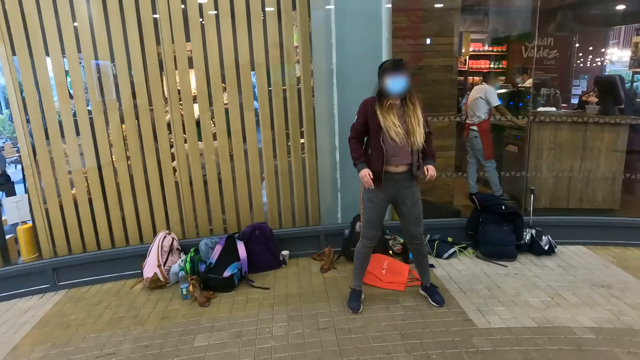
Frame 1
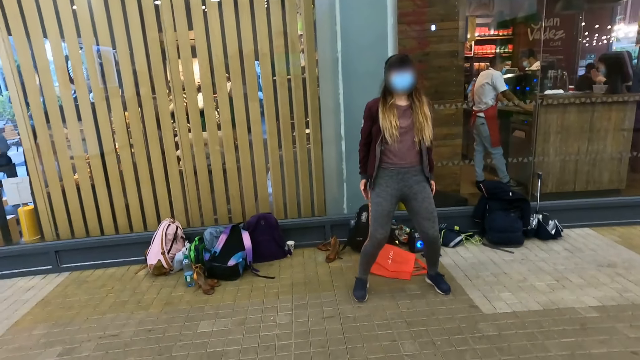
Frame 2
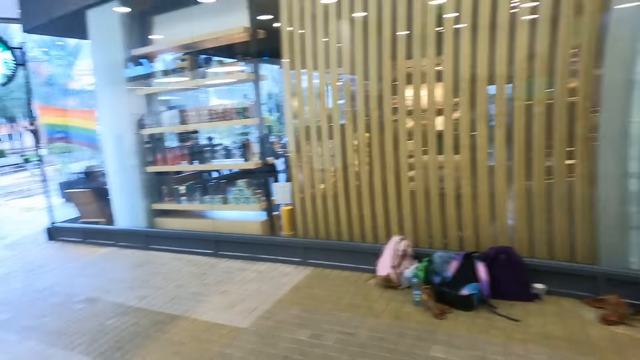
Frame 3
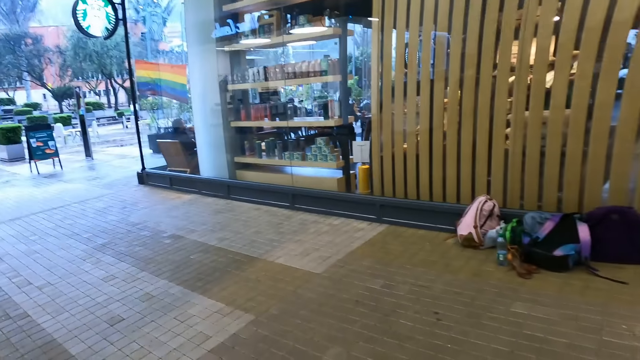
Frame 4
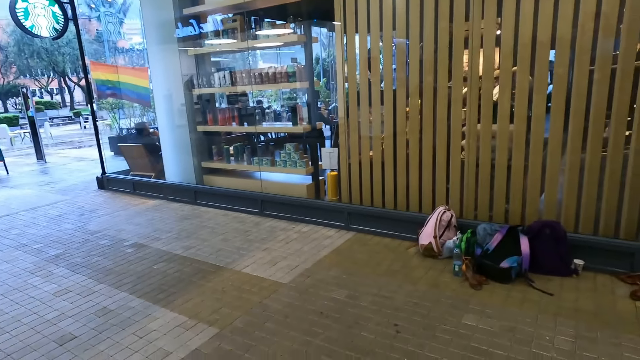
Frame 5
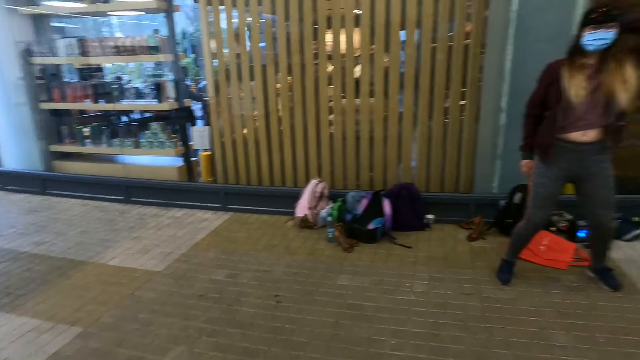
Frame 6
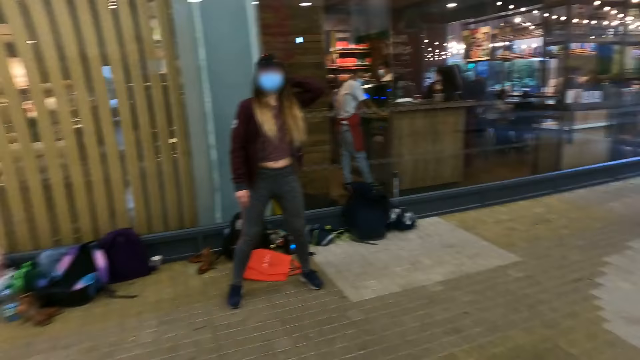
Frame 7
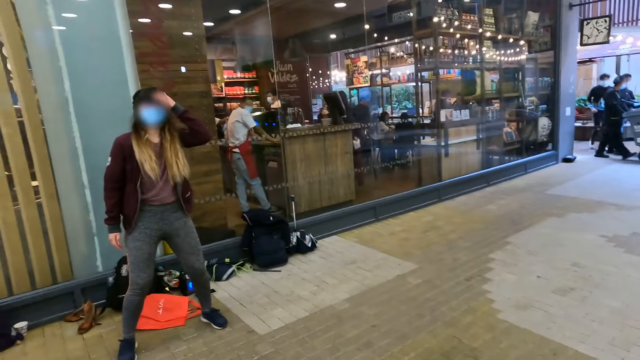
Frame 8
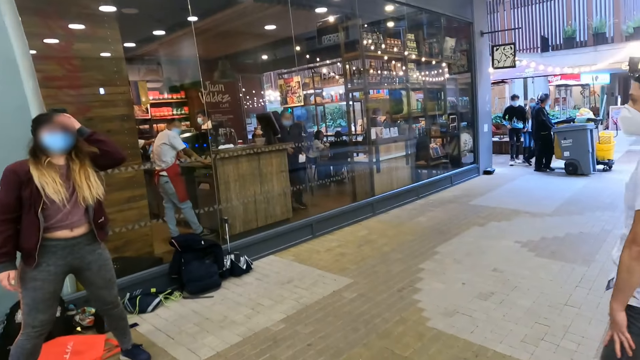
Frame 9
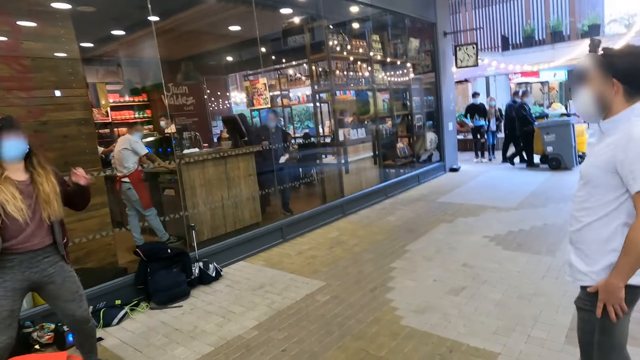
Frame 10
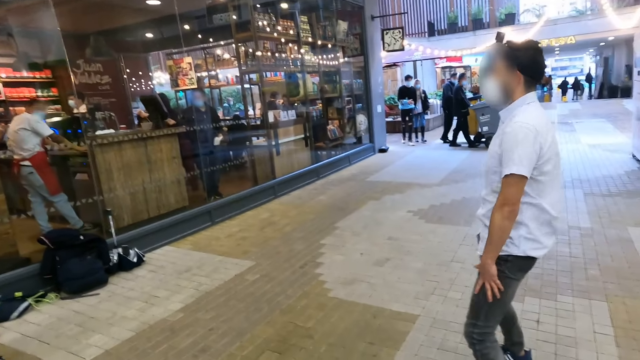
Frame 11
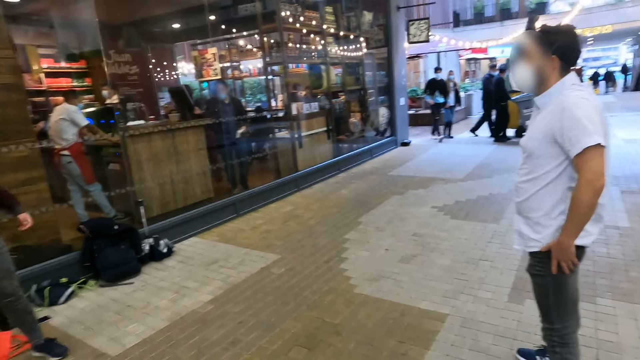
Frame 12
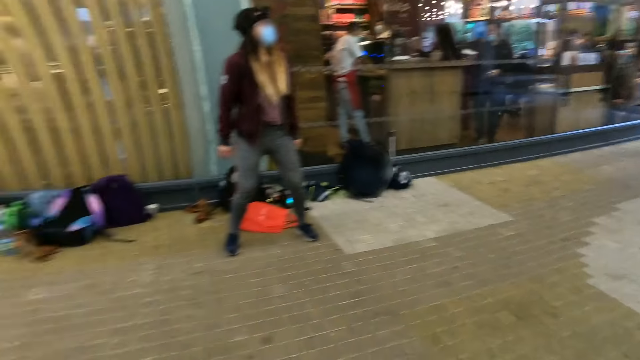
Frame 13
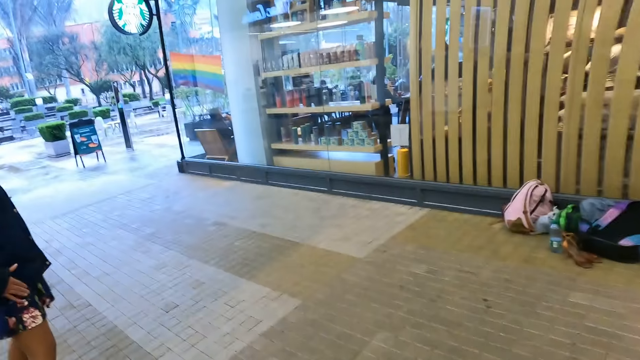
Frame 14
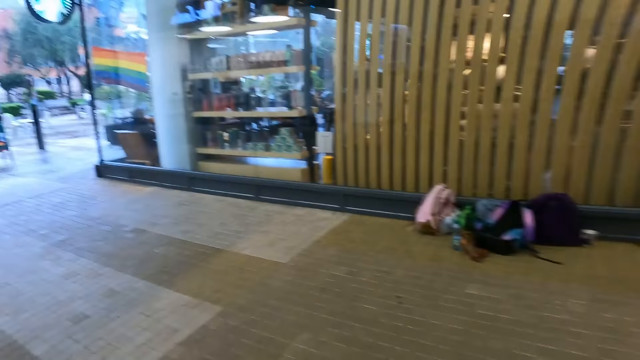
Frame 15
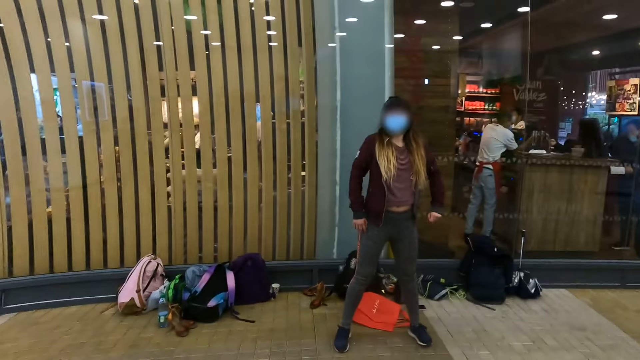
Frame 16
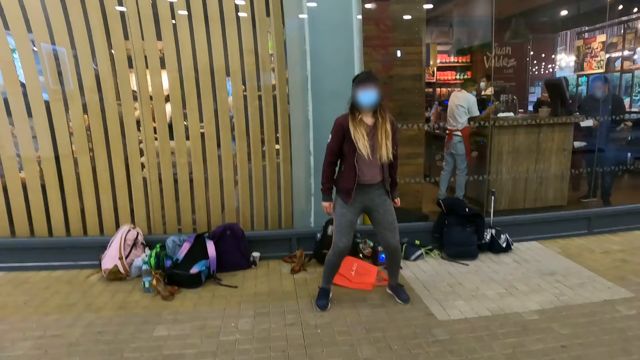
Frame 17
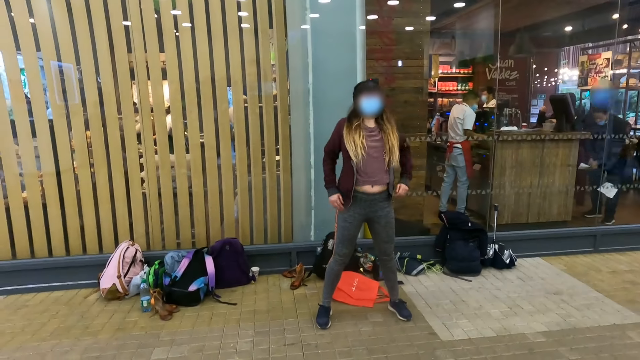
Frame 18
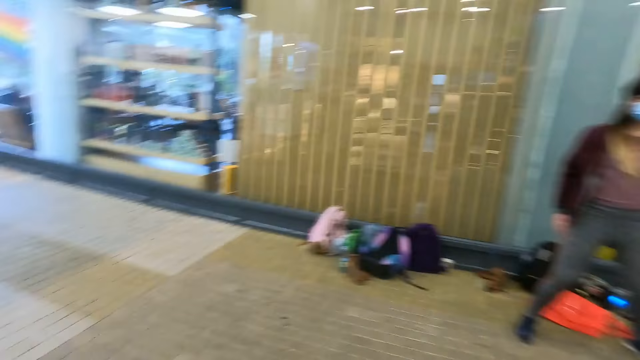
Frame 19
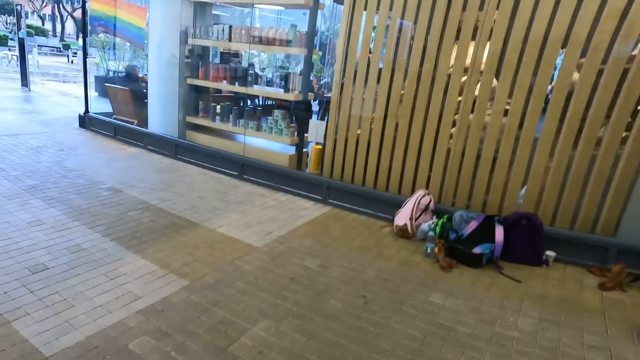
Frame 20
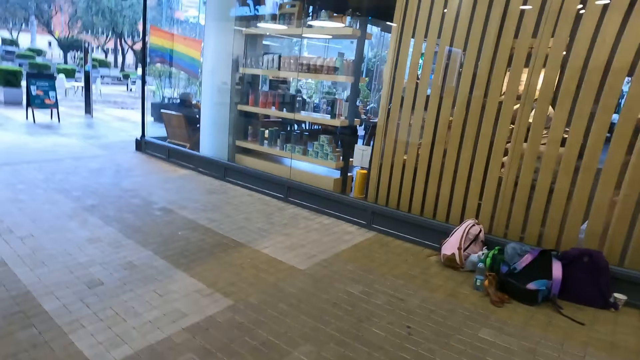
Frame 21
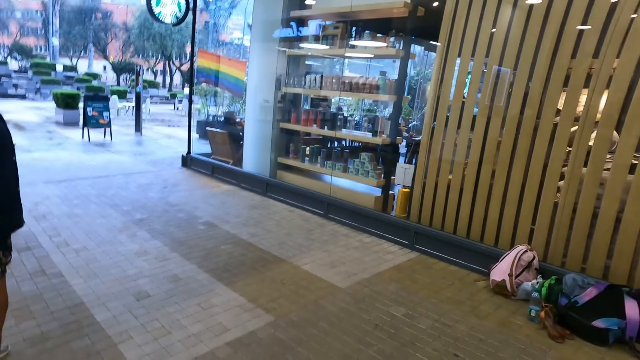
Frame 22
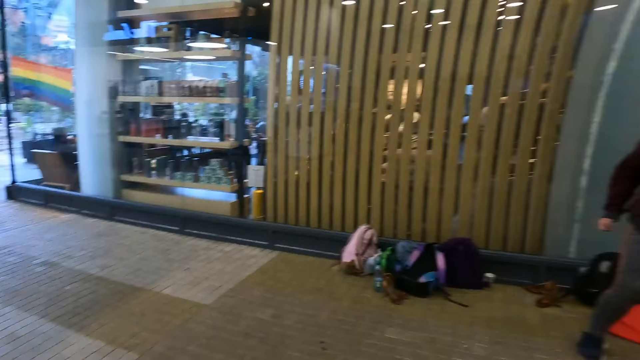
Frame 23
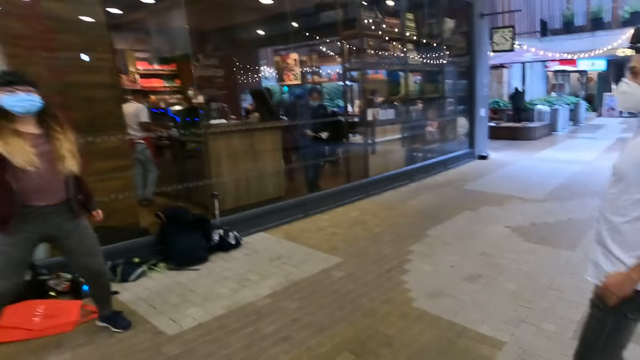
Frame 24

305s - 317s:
A woman moves her body. The camera wearer follows the practice from a lady. They look around. The woman moves the left hand. A man moves his body. The camera wearer looks around. The woman moves her body. The camera wearer looks around.

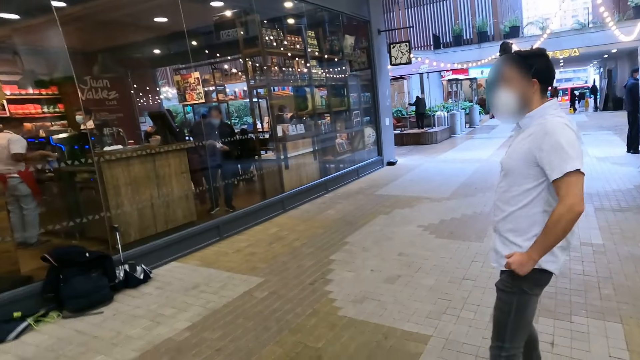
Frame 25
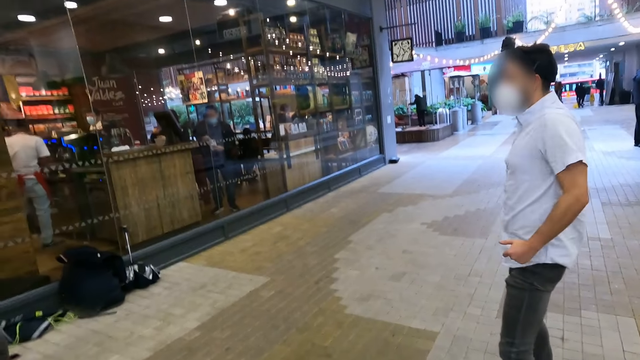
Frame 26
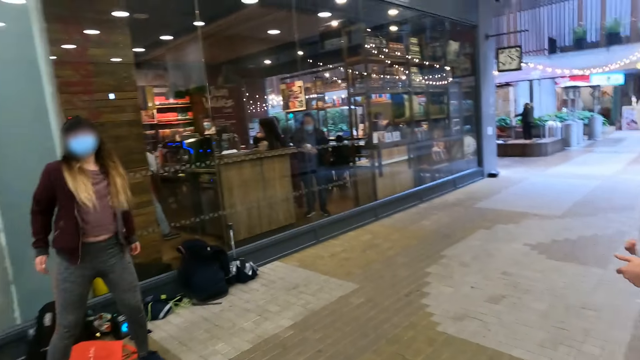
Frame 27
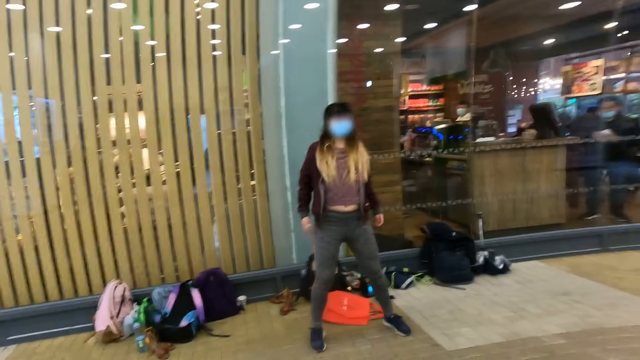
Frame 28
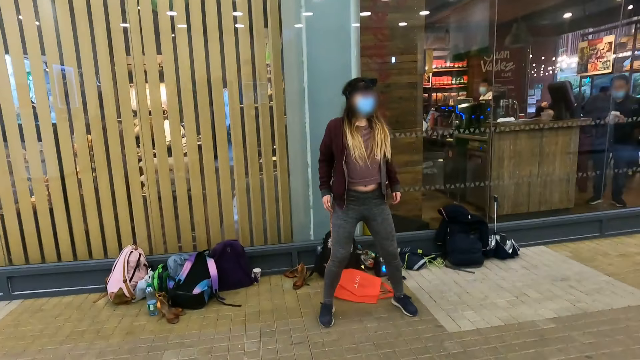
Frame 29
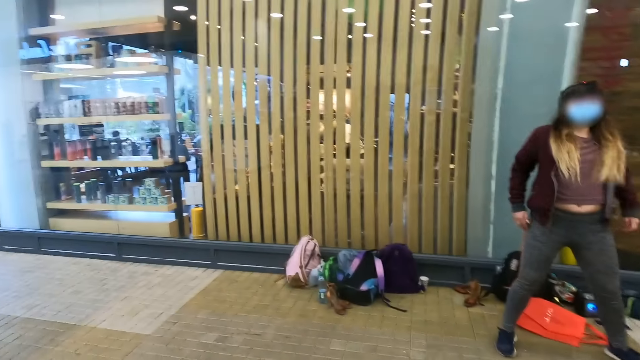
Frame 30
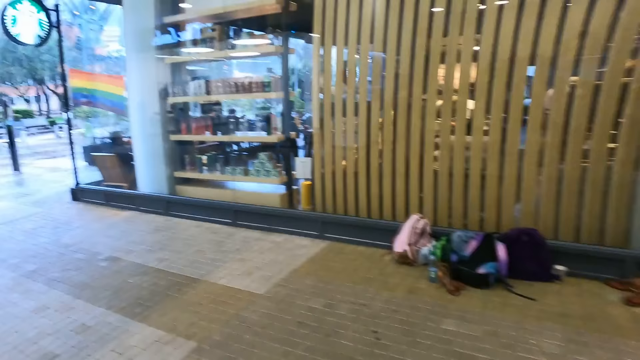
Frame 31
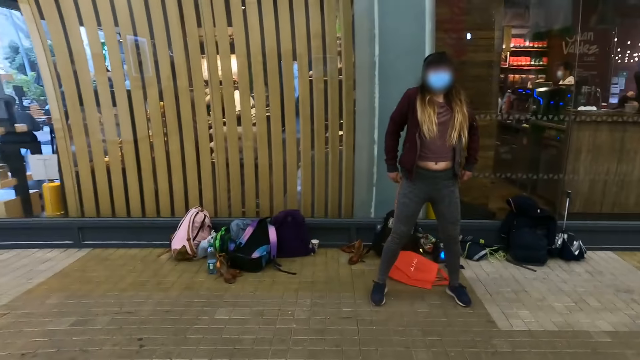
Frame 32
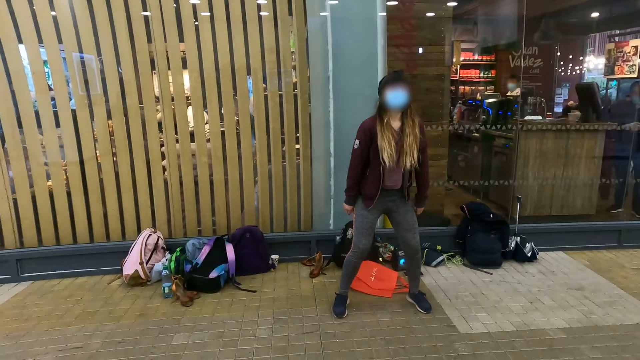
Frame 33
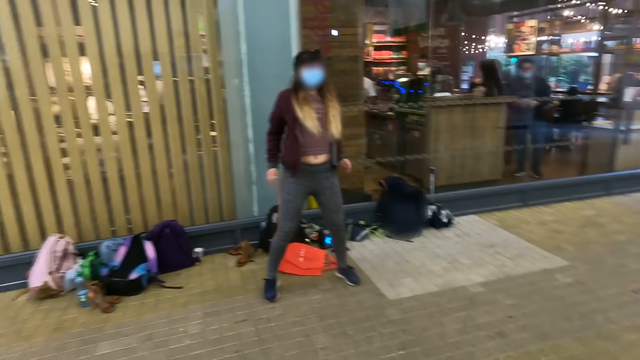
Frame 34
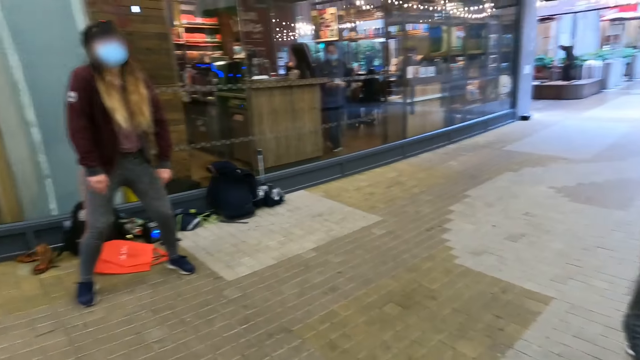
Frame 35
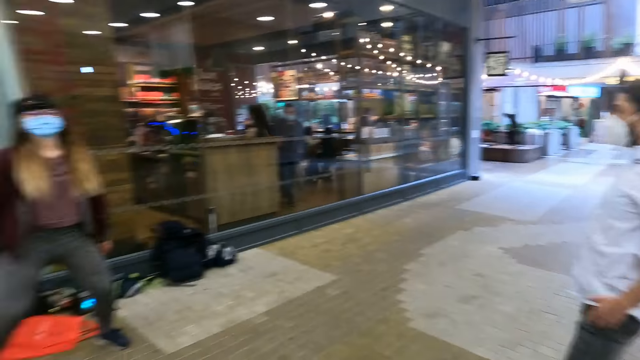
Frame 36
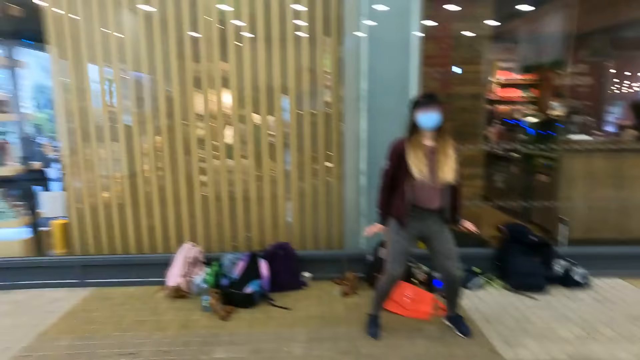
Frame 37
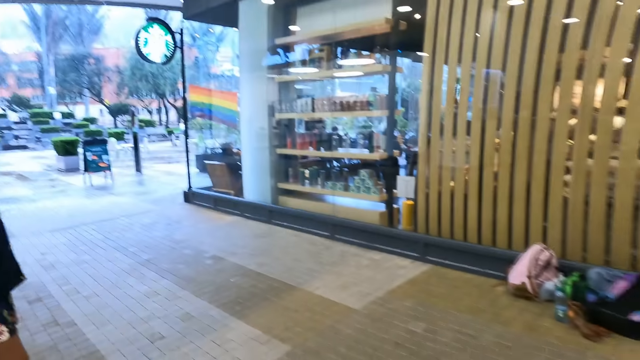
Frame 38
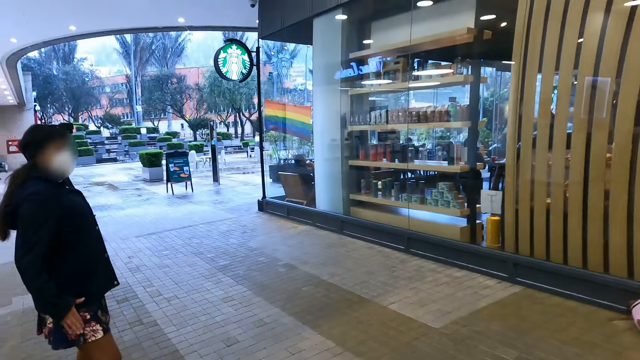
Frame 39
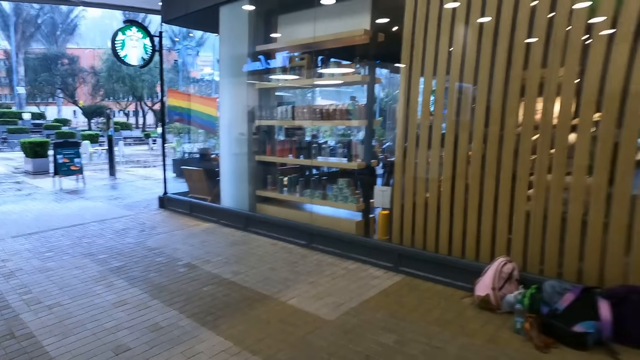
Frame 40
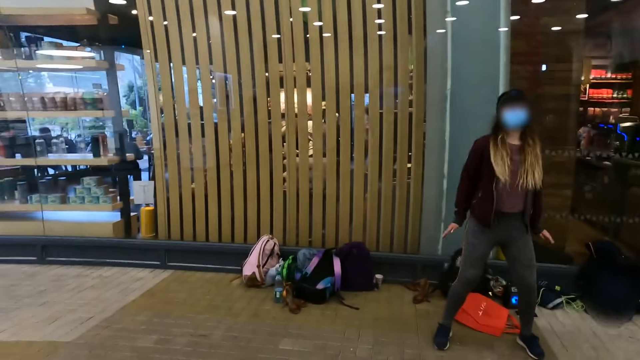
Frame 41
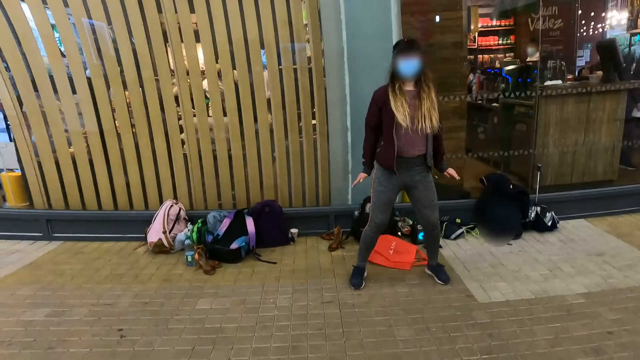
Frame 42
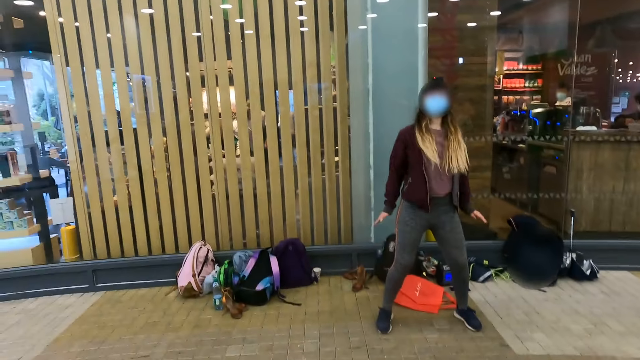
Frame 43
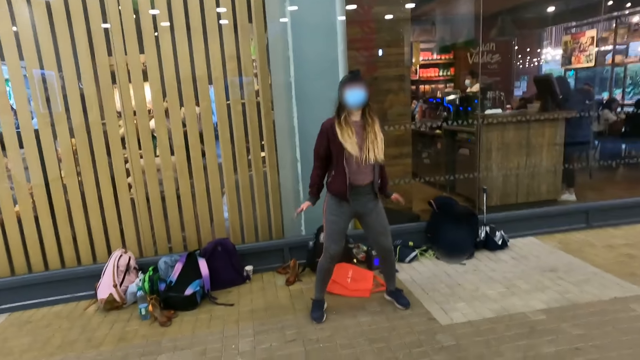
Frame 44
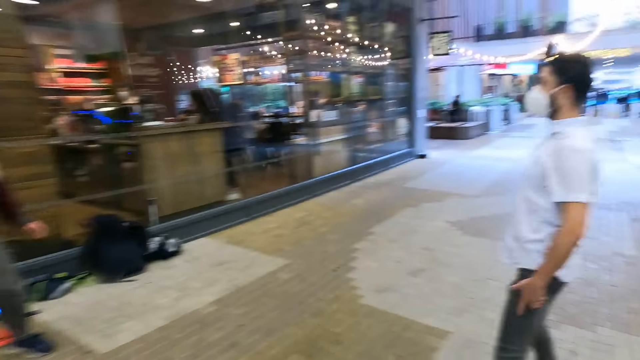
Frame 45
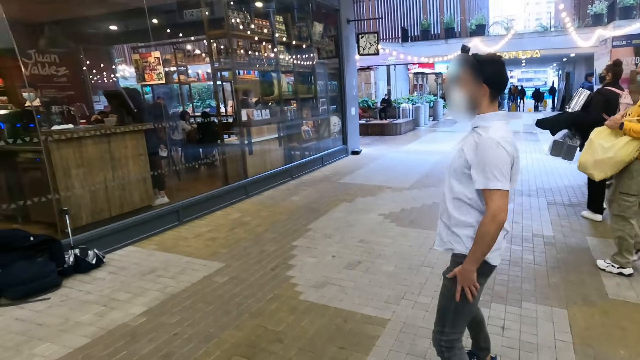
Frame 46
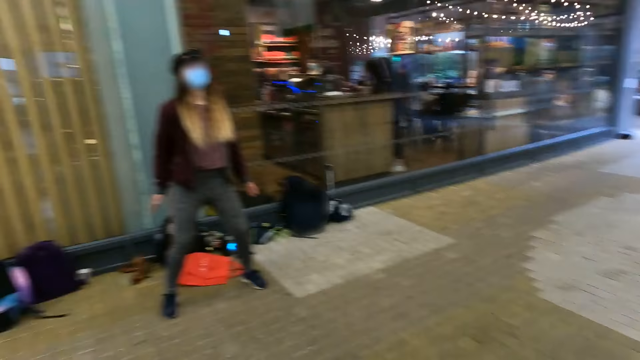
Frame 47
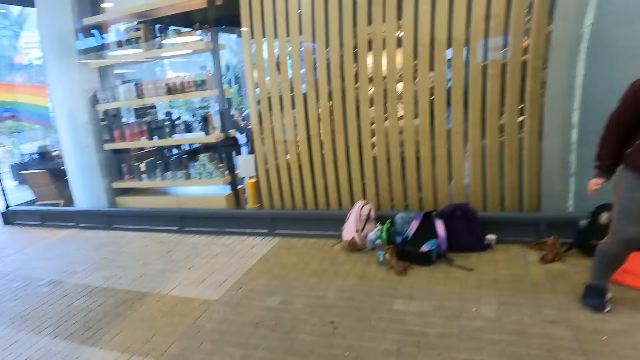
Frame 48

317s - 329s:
A man moves his body. A woman moves her body. The camera wearer looks around. Another woman moves her body. The camera wearer takes the video.
